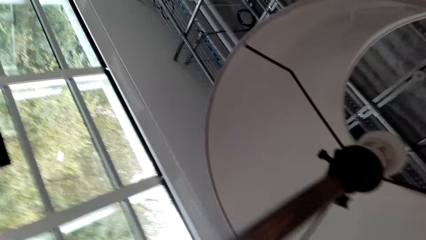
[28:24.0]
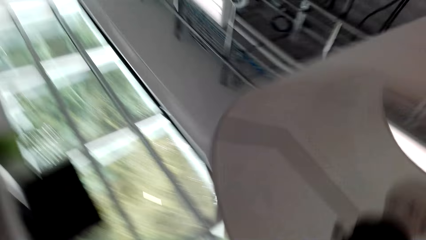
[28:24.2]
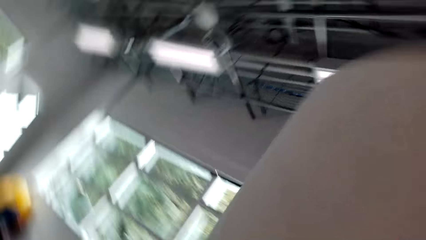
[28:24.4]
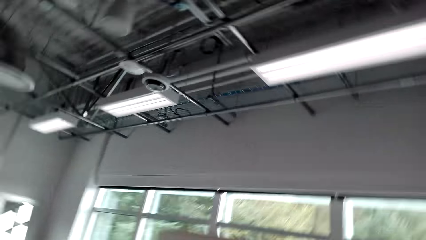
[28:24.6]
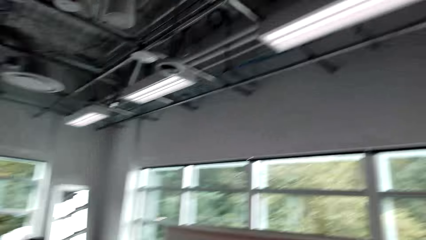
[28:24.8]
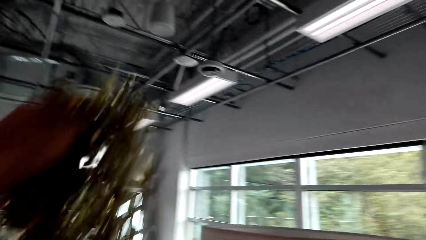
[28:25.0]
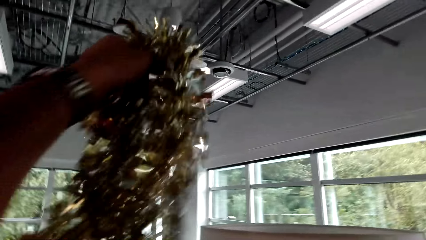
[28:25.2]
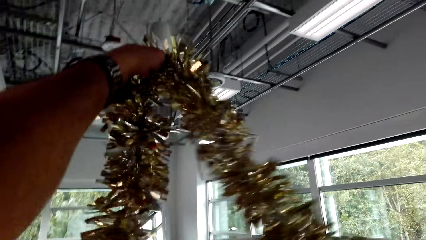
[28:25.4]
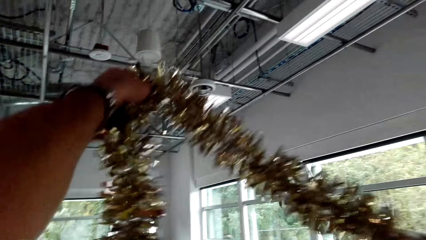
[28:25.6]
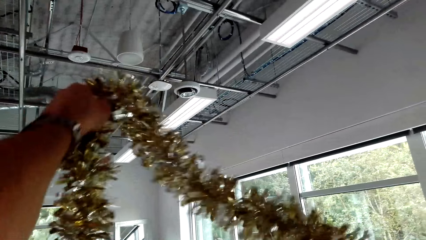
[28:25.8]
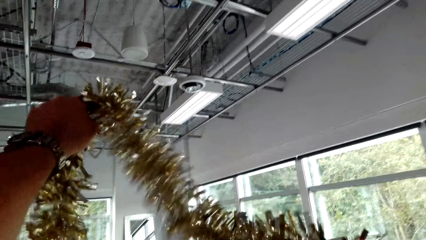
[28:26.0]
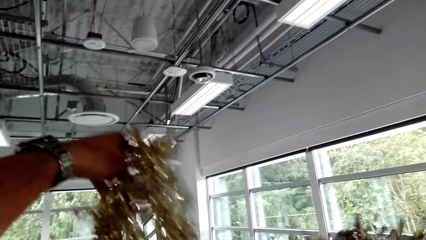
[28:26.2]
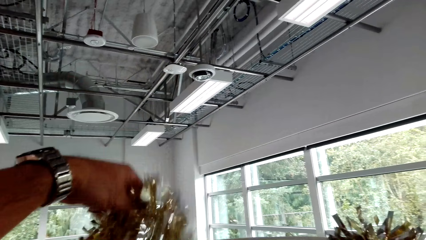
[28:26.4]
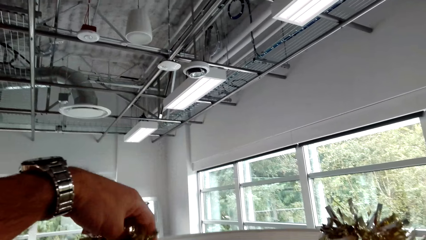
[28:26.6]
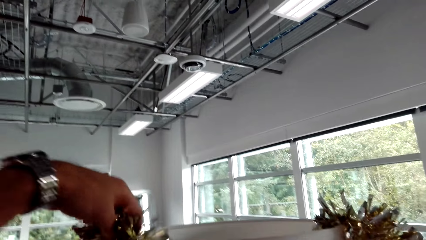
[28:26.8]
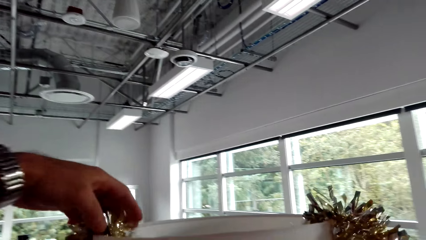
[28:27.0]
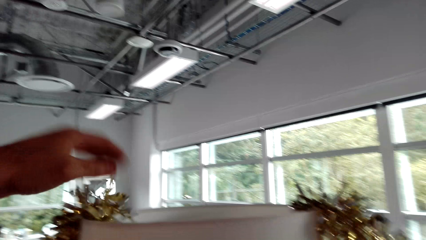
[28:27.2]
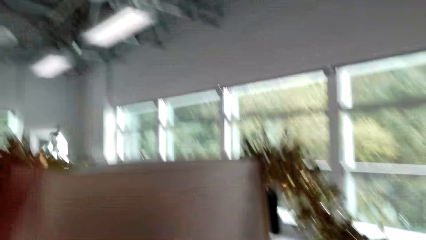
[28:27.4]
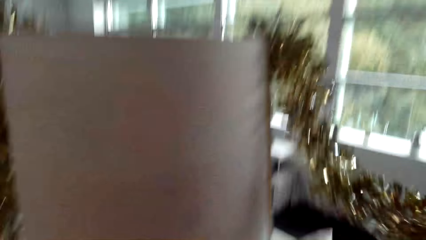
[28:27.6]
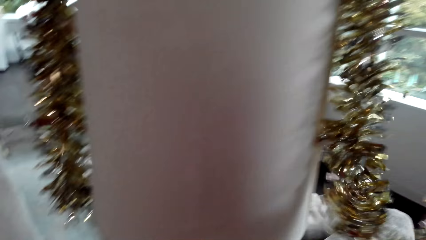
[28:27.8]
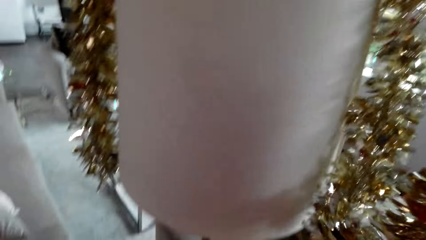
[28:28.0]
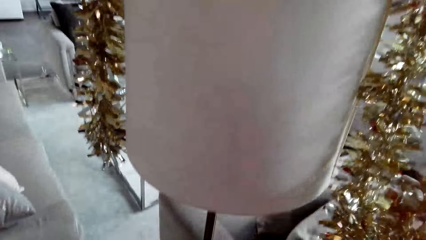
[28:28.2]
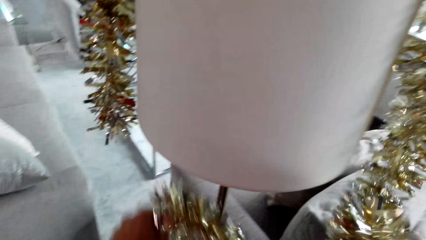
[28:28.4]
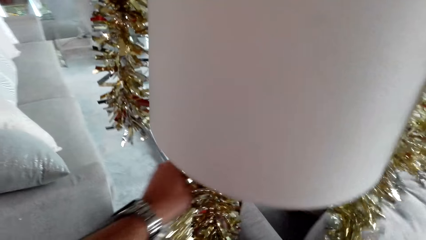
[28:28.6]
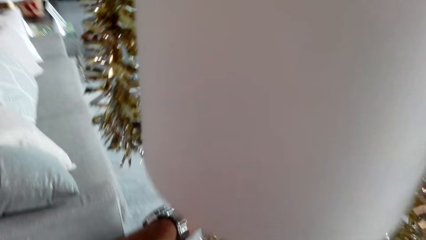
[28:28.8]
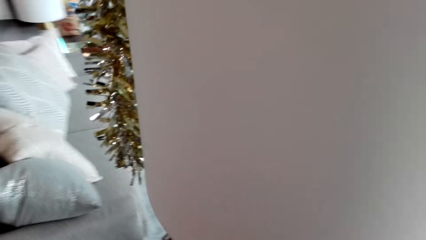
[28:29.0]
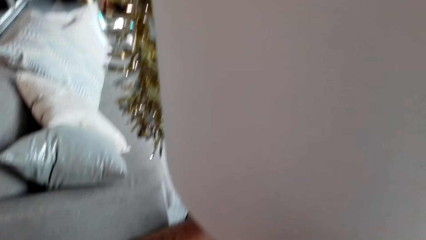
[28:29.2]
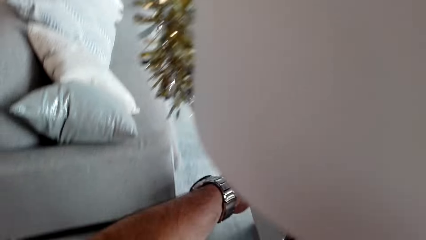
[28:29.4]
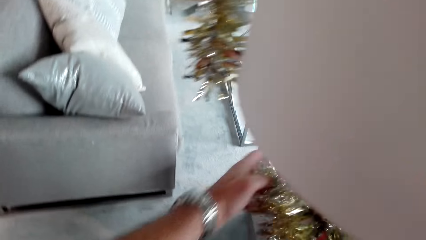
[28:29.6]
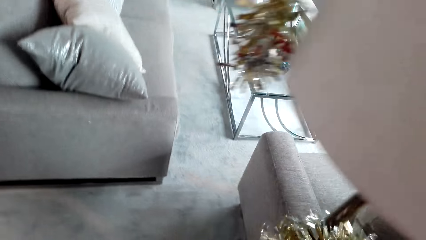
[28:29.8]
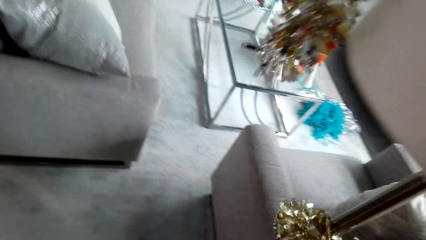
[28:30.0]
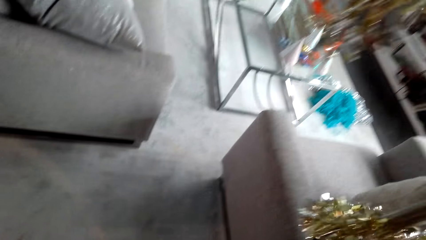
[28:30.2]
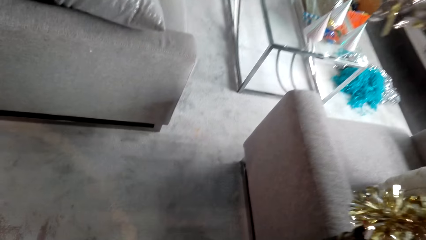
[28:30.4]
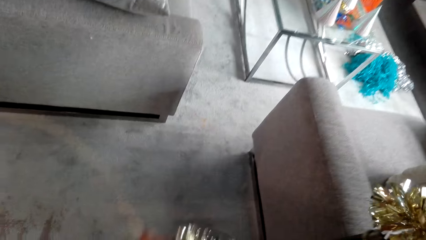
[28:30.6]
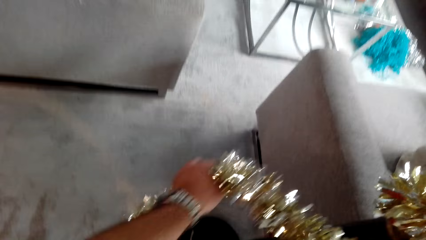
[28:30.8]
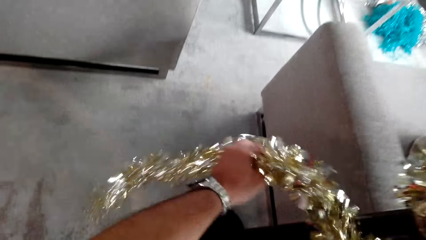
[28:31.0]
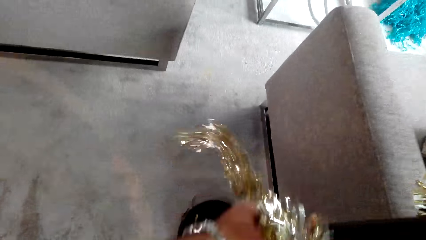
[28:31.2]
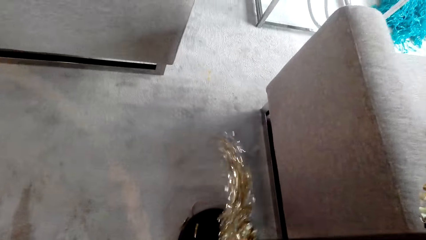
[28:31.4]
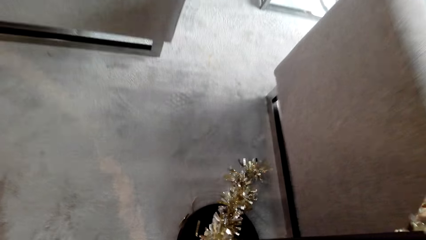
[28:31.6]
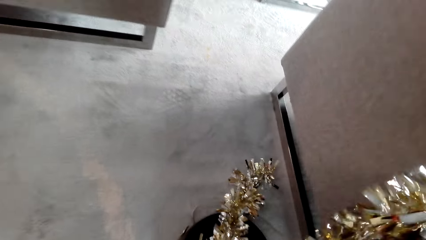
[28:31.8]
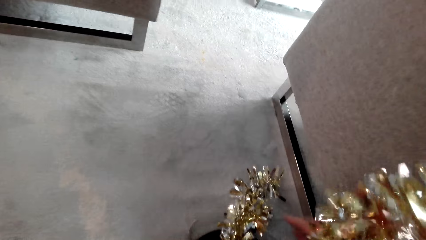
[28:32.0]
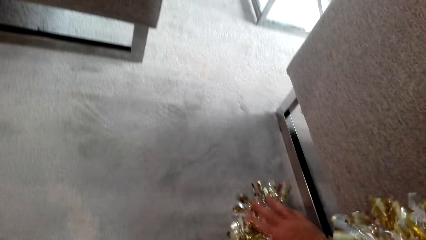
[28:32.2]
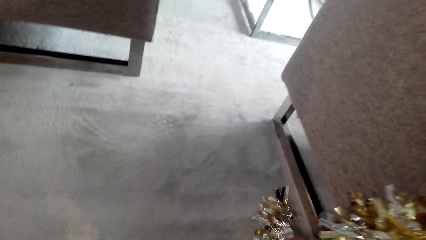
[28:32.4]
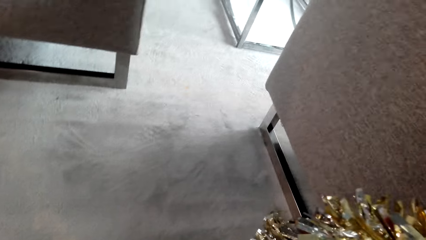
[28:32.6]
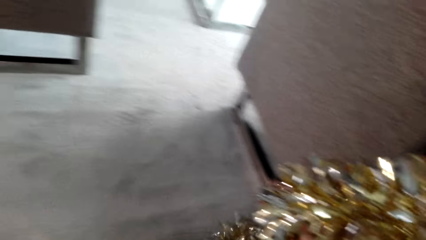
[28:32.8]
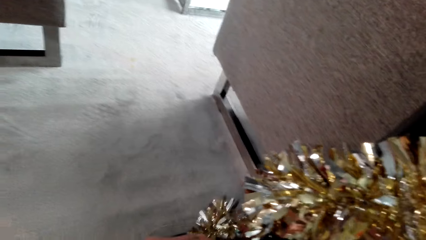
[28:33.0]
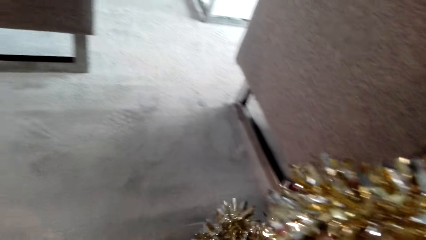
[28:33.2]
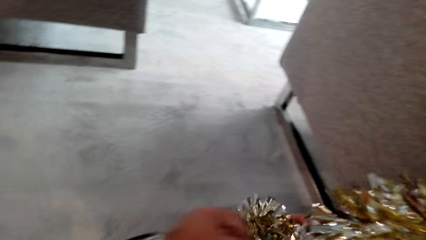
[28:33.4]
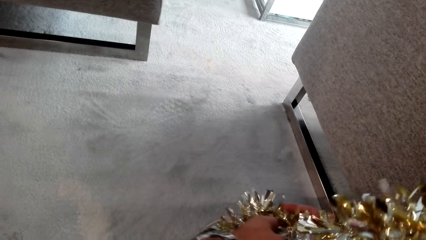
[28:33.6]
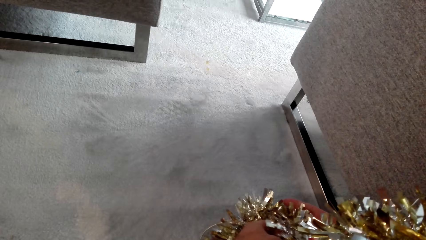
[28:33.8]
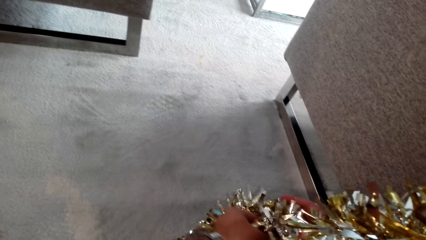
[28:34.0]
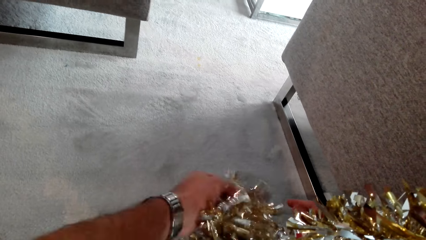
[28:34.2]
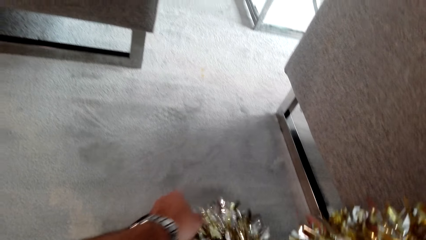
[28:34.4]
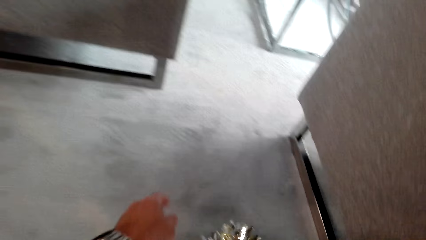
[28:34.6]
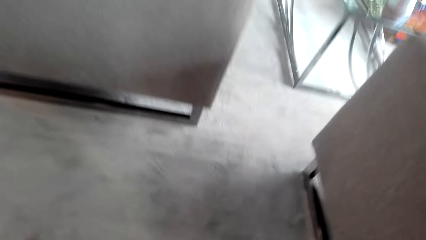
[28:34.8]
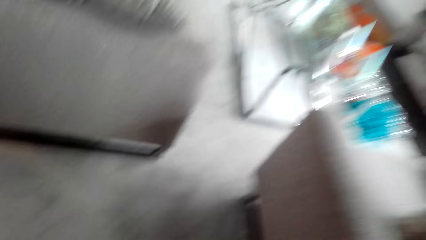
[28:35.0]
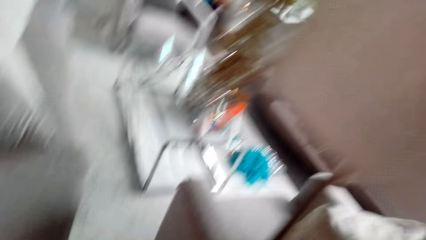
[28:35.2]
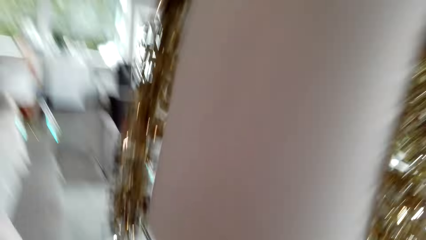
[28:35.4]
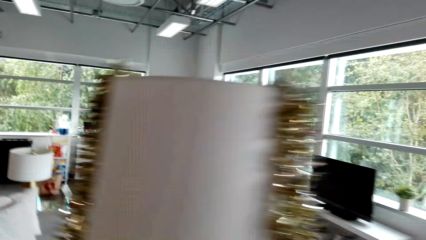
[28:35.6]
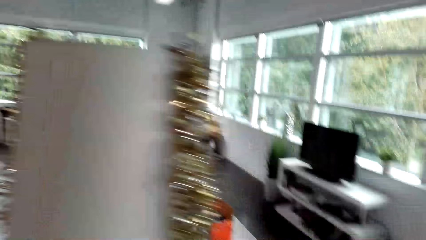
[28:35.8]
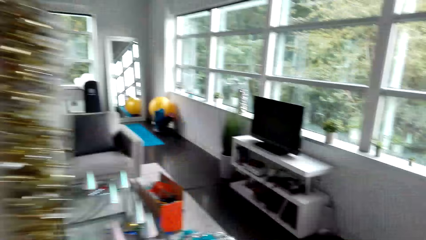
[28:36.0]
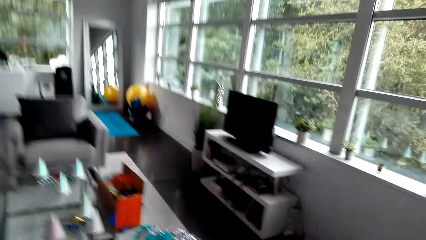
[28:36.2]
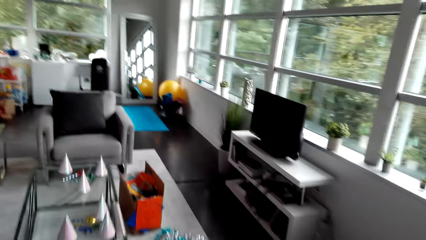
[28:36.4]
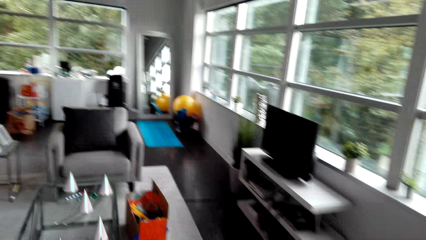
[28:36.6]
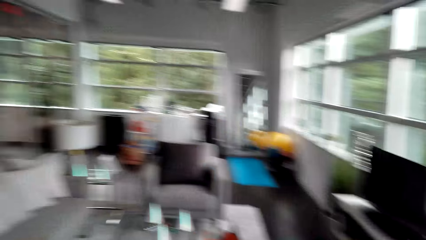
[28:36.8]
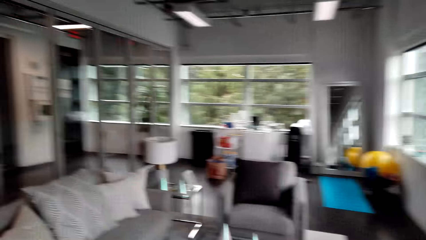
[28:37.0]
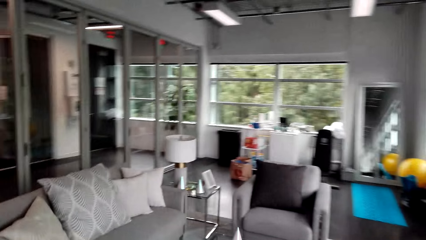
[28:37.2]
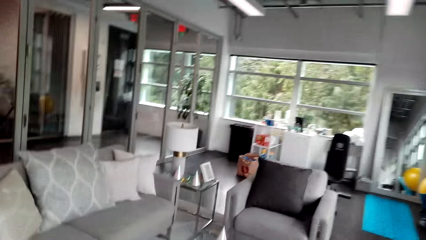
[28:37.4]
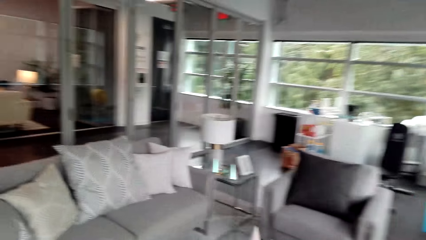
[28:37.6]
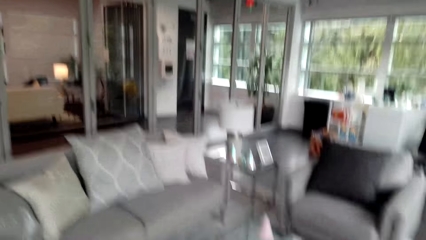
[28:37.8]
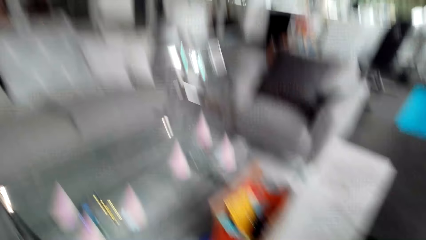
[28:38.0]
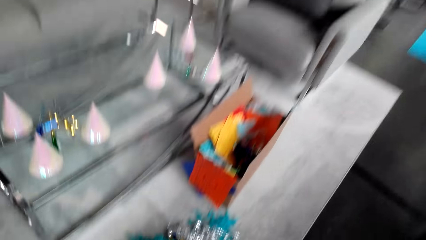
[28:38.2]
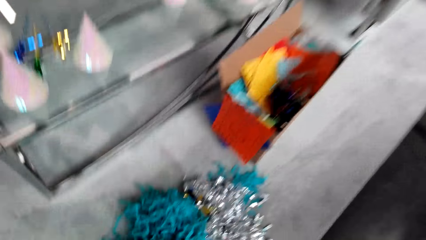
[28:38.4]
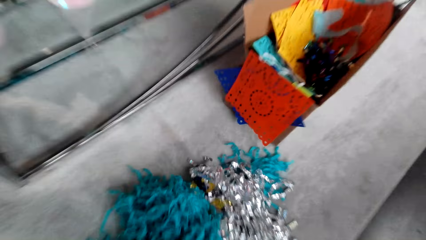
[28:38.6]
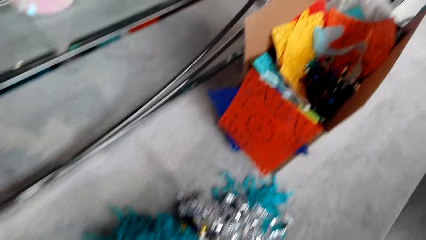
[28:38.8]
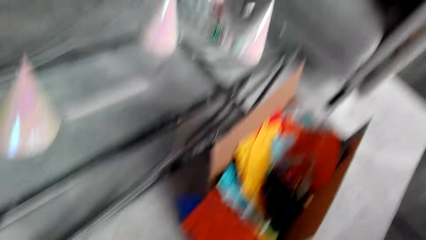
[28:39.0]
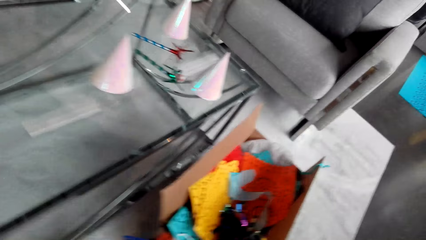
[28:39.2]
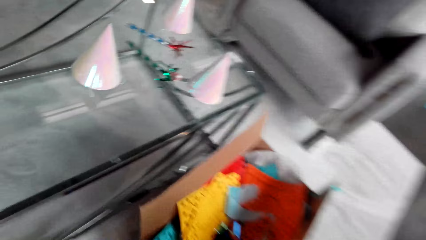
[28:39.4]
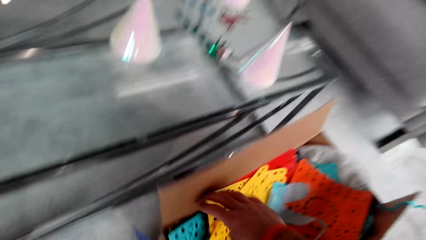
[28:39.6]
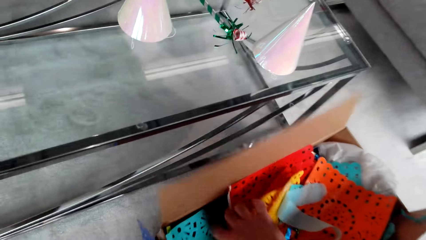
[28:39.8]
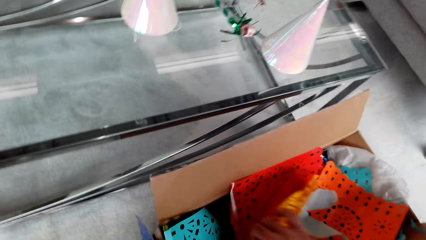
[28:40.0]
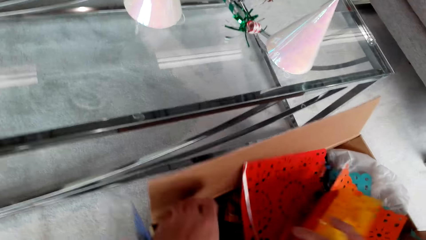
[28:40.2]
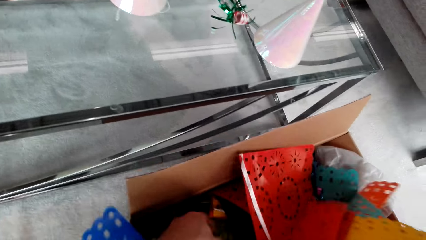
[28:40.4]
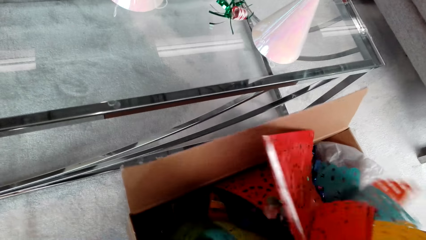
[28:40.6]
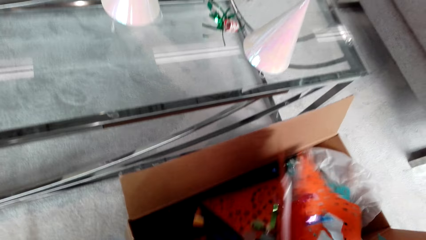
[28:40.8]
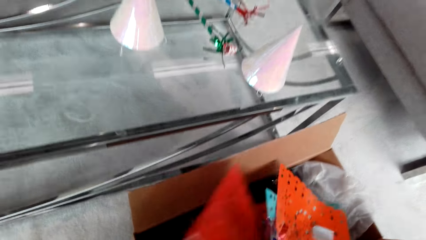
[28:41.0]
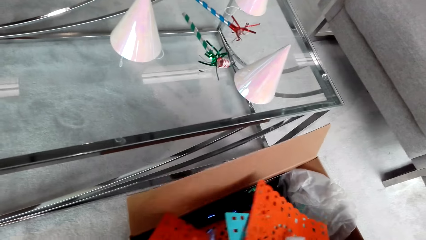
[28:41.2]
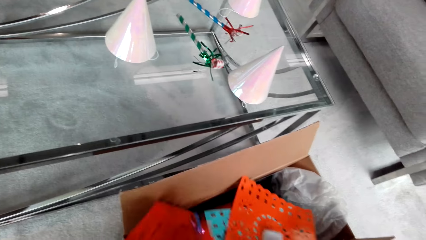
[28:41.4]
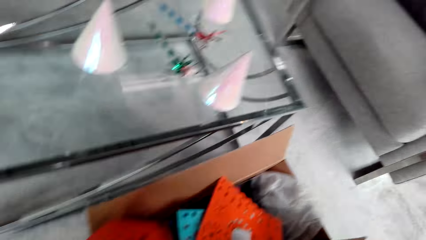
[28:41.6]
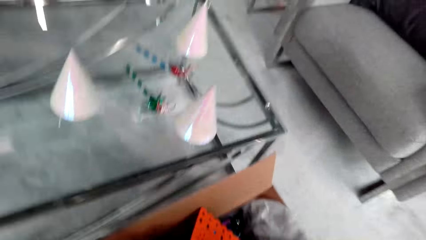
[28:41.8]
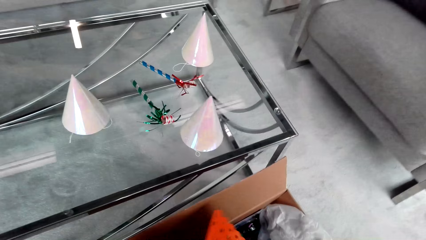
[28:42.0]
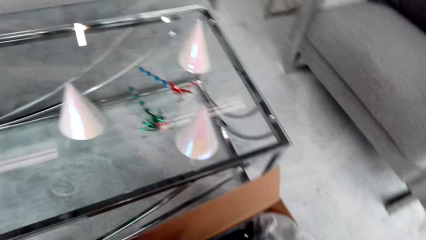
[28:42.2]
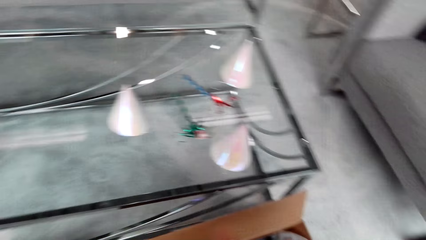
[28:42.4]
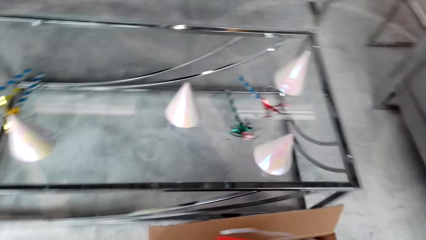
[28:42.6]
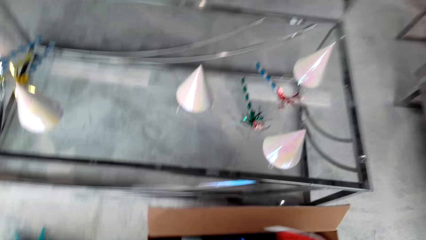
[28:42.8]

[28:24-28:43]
The camera wearer puts the party decoration on a lamp stand. They move around. They pick party ribbons from the box.
